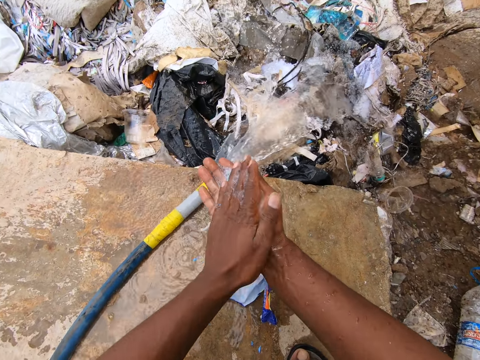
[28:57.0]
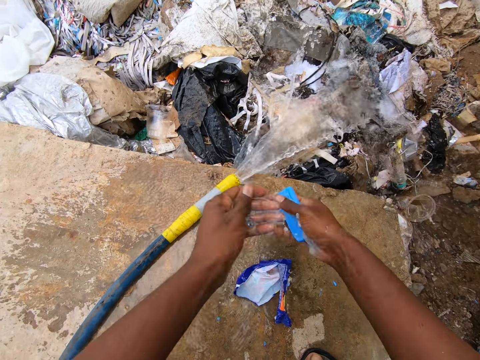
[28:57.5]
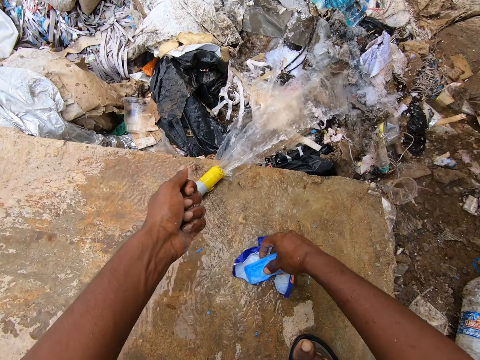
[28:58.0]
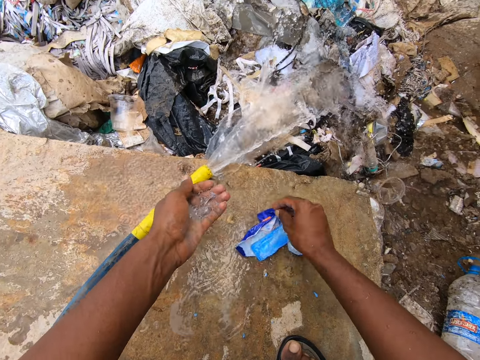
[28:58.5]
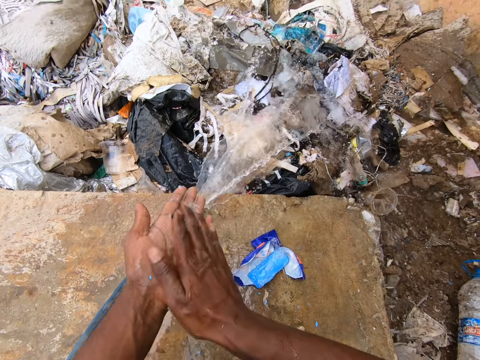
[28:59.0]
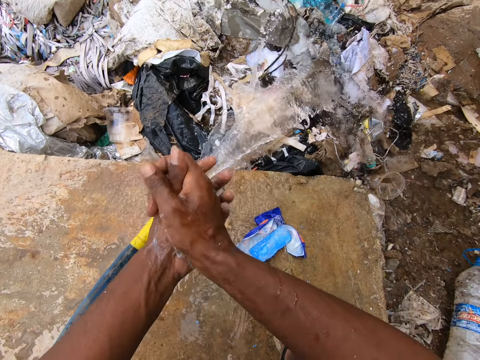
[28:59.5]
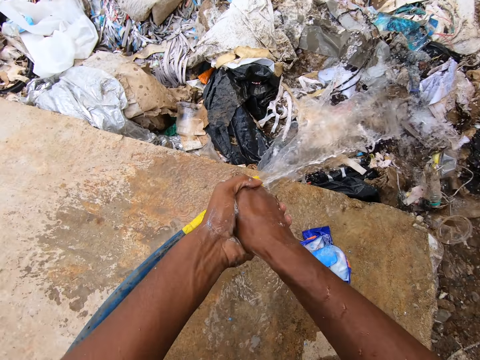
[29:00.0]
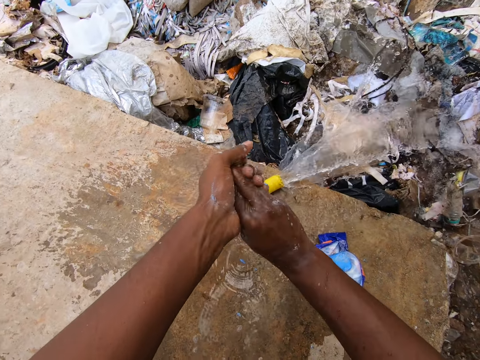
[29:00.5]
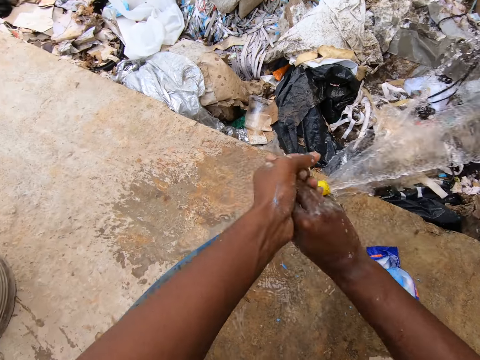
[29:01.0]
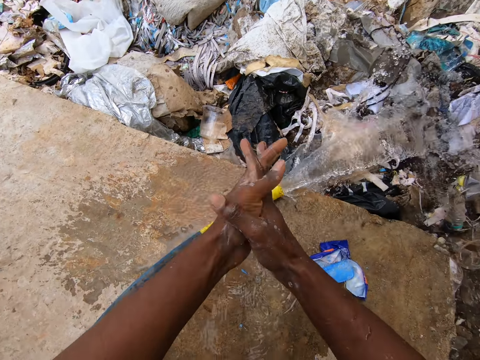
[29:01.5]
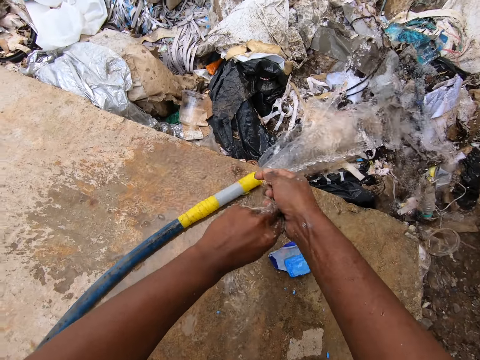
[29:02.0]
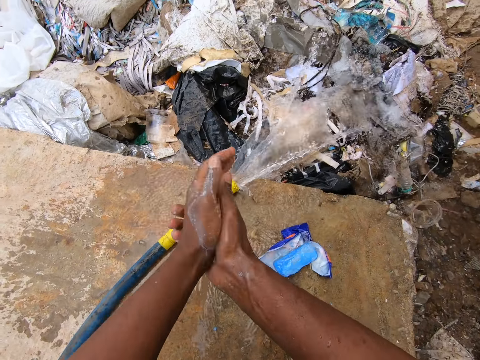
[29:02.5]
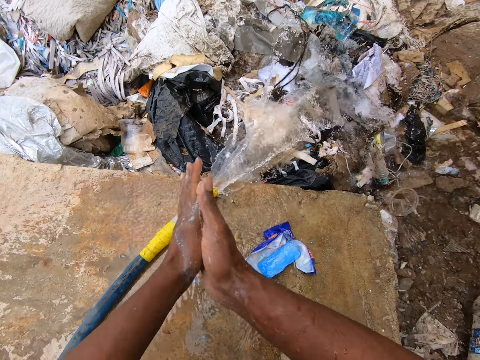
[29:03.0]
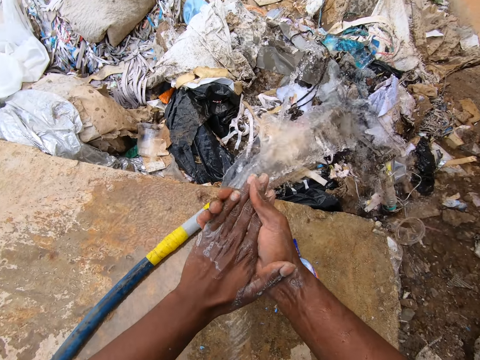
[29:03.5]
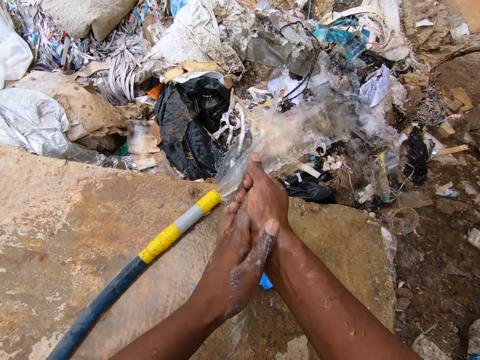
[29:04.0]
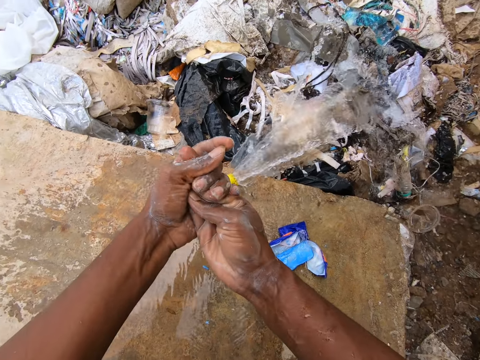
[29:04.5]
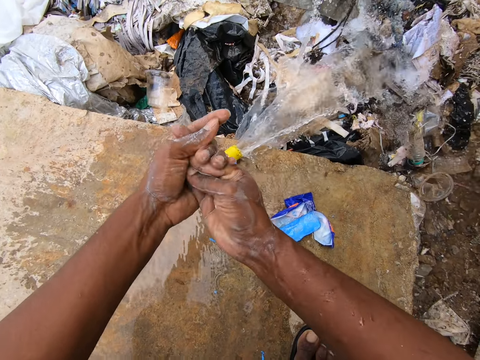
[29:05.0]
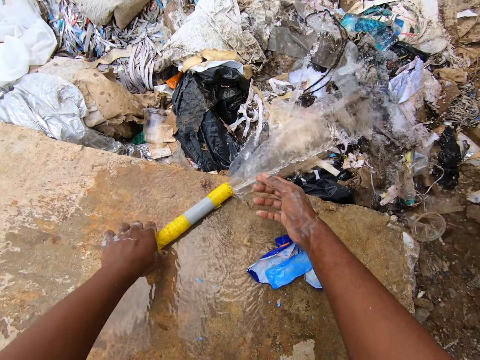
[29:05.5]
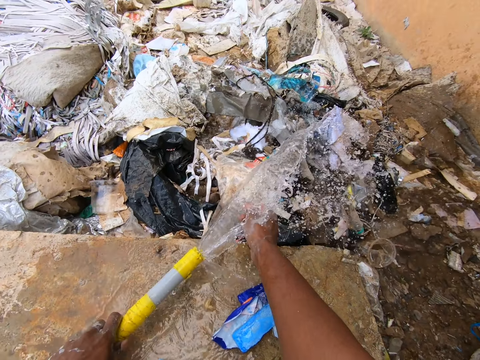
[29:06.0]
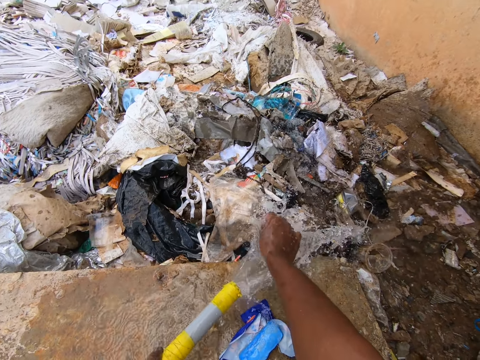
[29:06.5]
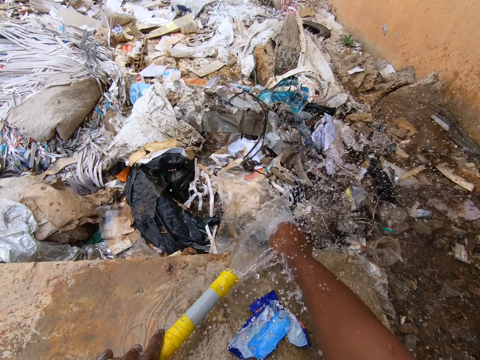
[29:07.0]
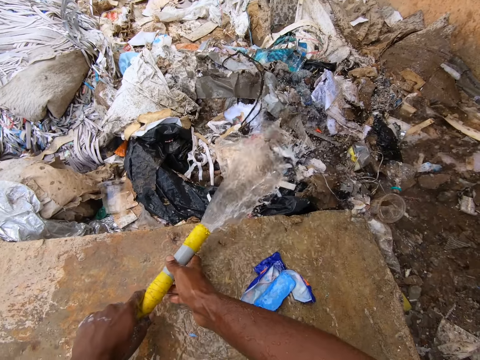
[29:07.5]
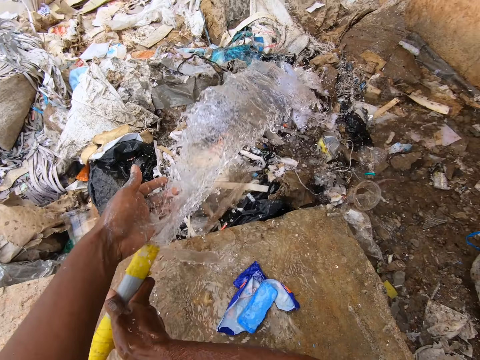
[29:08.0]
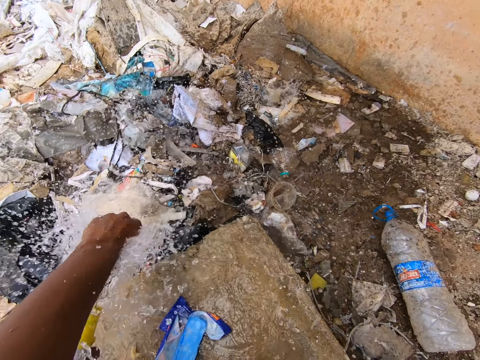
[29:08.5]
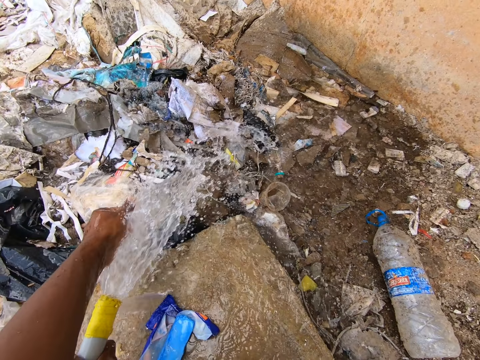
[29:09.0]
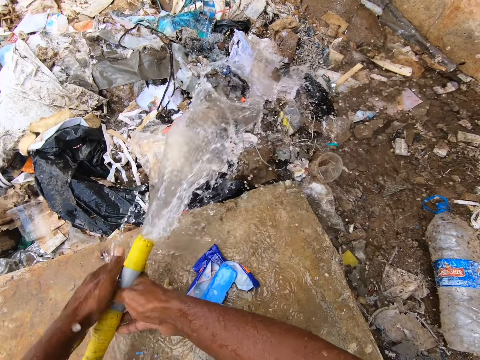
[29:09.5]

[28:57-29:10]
The camera wearer puts the bar soap down on the packet. He rubs his hands against each other. He picks up the water pipe with the left hand. He rinses the right hand with running water. He holds the water pipe with the right hand. He rinses the left hand with running water.

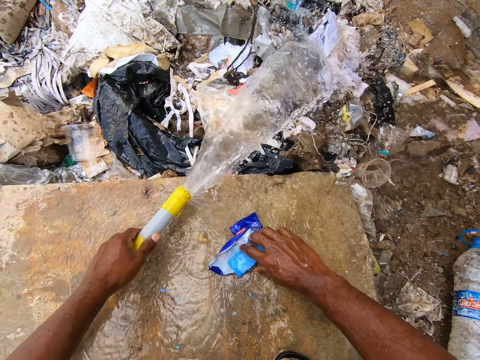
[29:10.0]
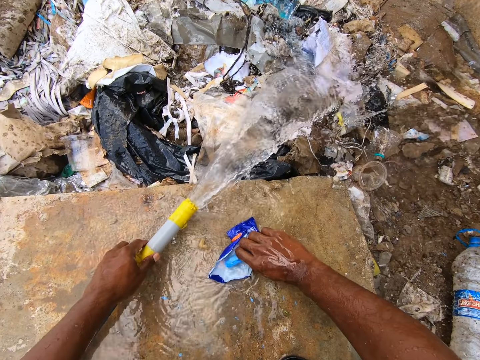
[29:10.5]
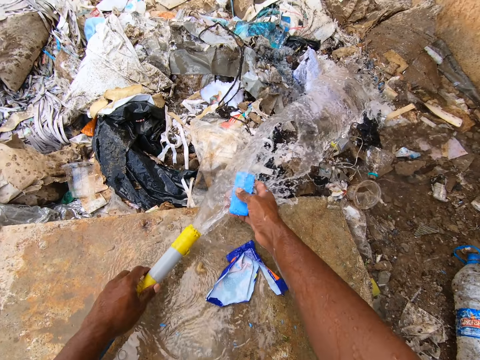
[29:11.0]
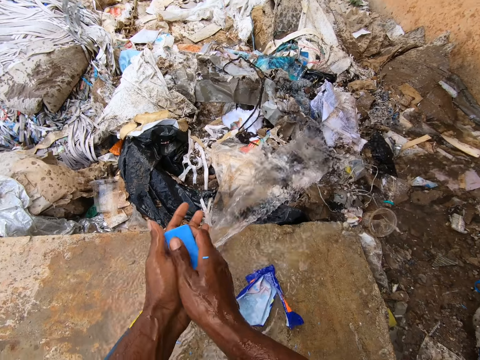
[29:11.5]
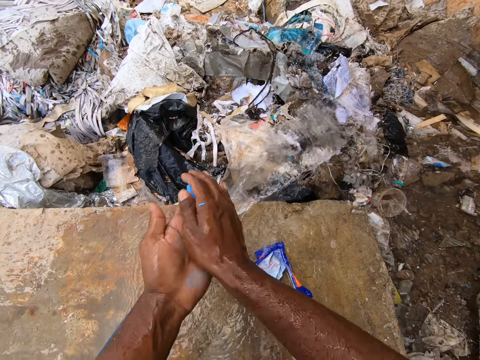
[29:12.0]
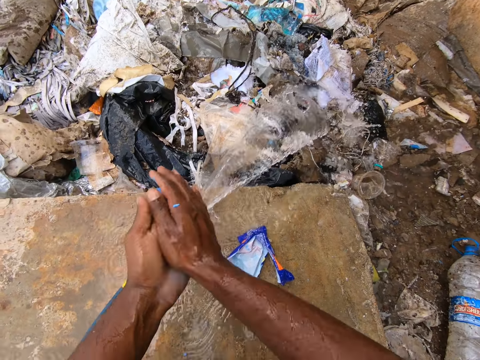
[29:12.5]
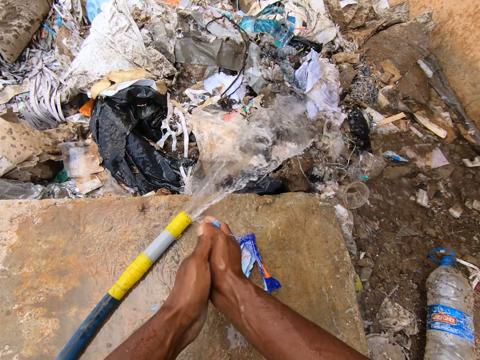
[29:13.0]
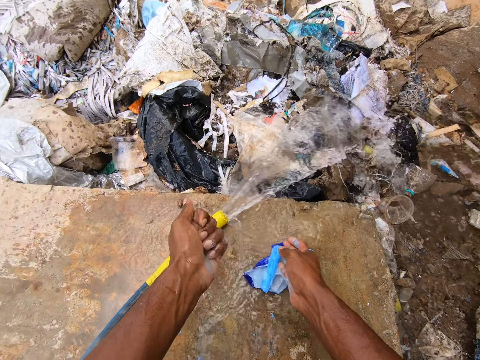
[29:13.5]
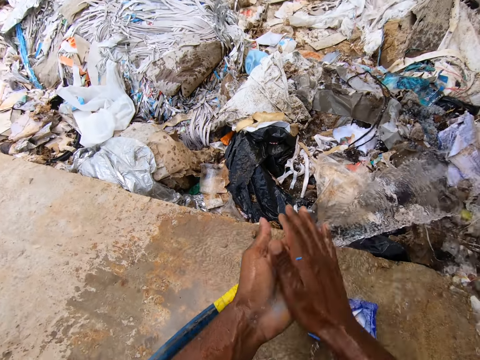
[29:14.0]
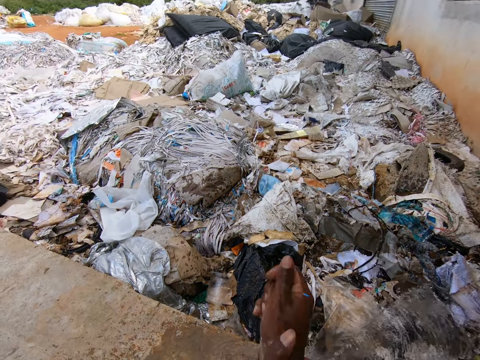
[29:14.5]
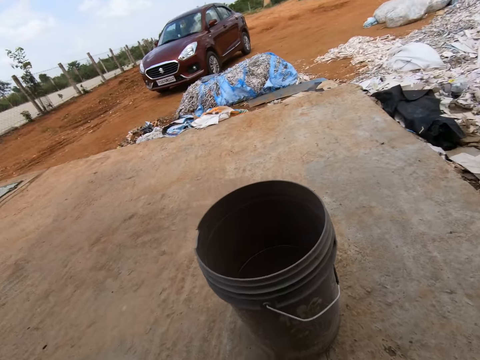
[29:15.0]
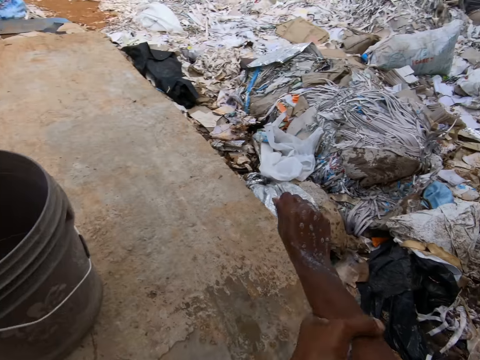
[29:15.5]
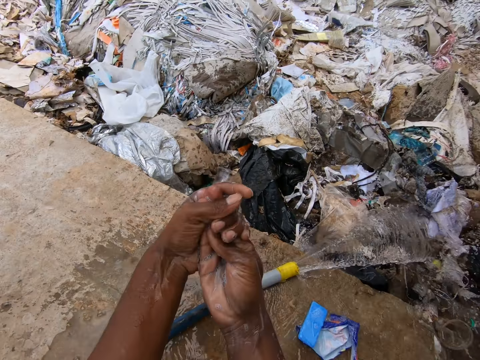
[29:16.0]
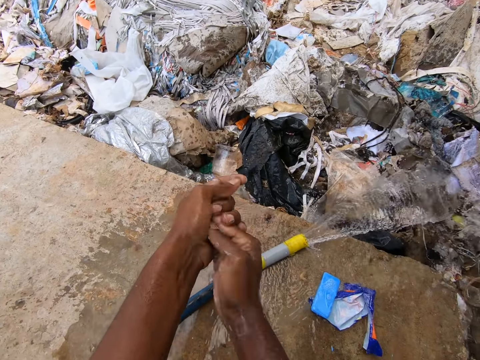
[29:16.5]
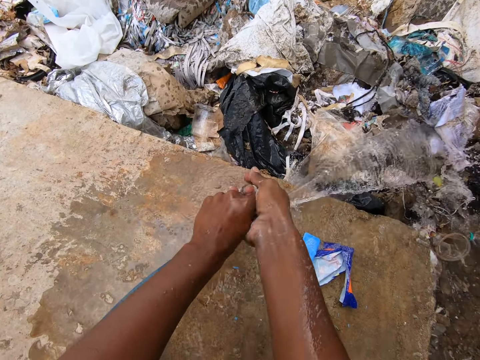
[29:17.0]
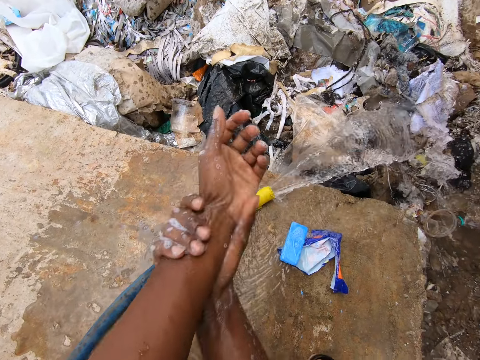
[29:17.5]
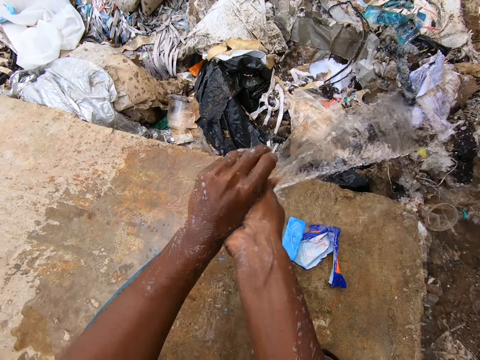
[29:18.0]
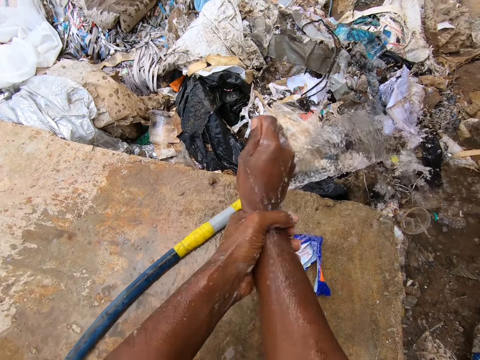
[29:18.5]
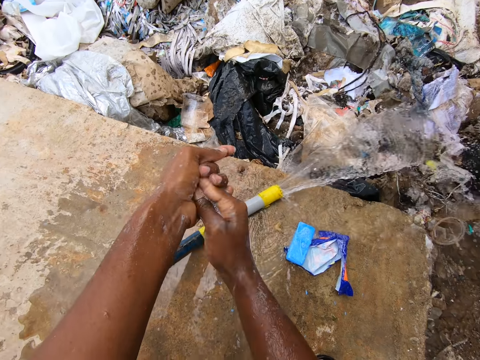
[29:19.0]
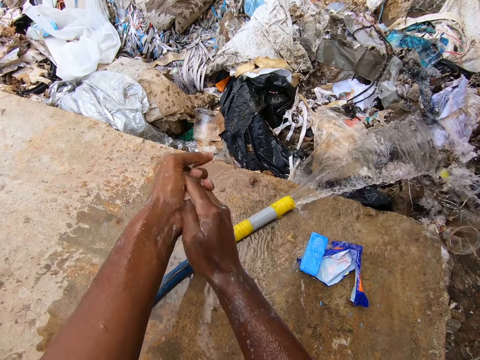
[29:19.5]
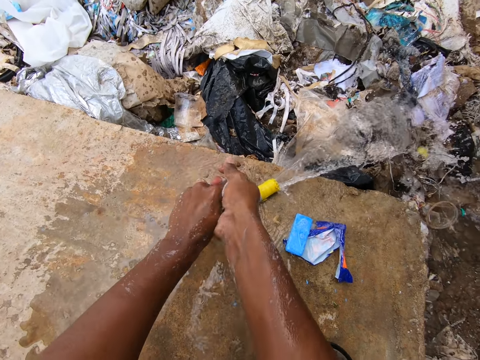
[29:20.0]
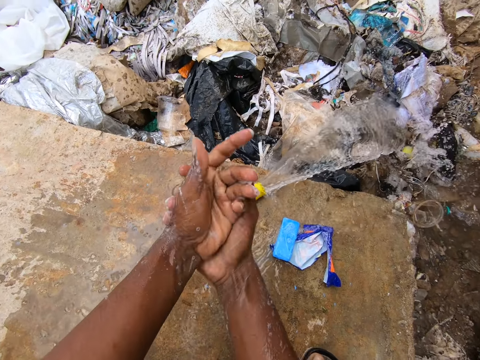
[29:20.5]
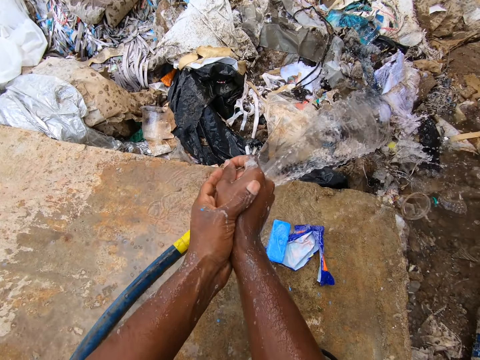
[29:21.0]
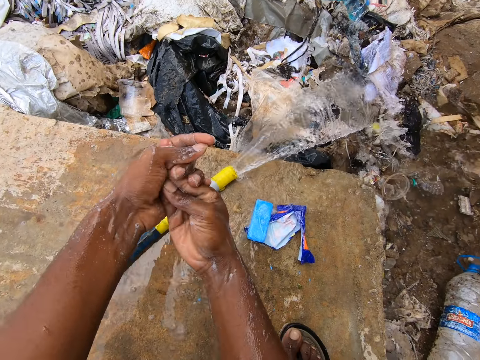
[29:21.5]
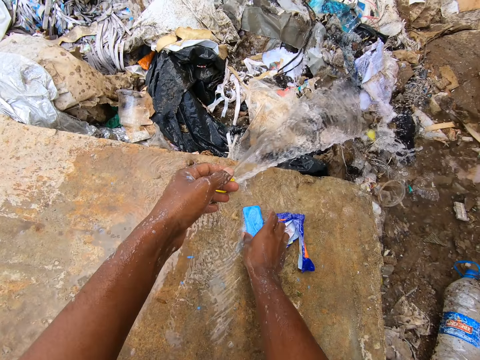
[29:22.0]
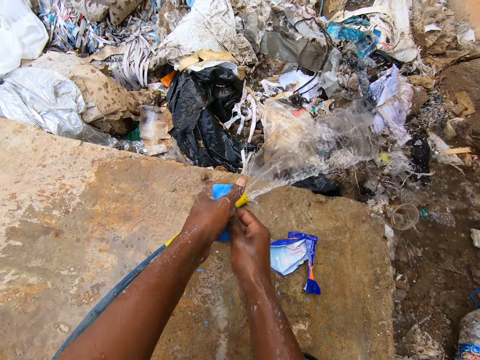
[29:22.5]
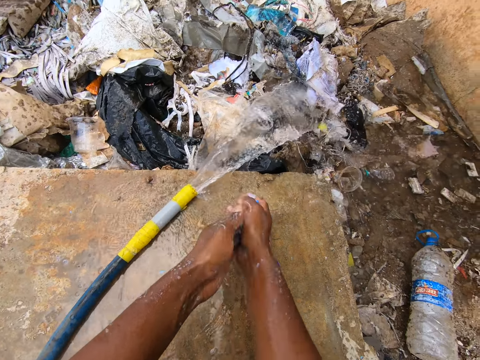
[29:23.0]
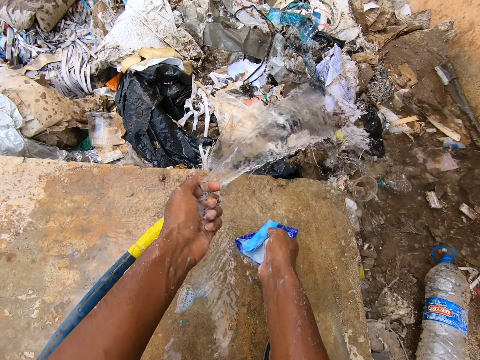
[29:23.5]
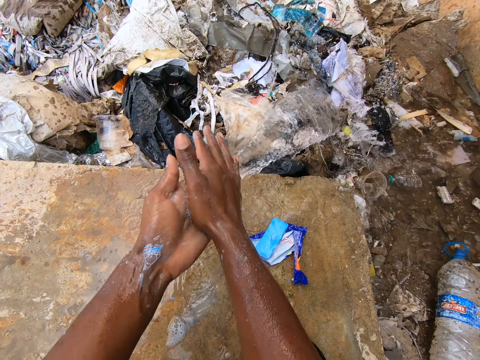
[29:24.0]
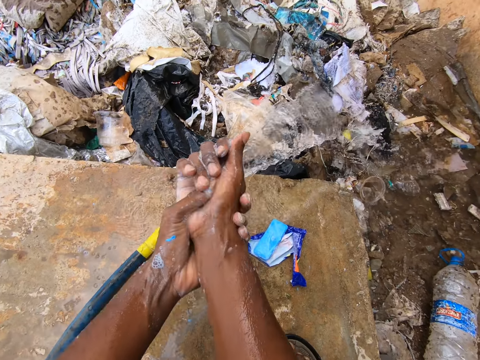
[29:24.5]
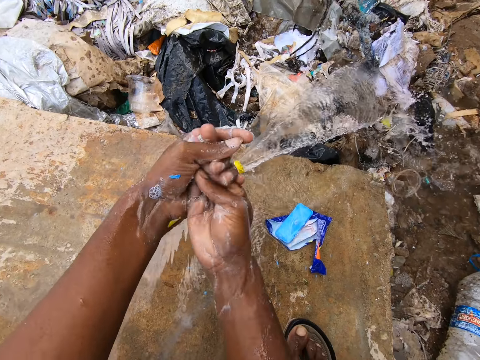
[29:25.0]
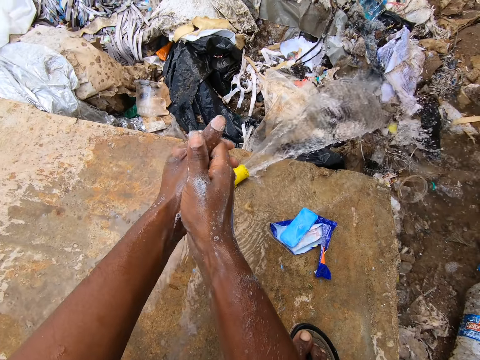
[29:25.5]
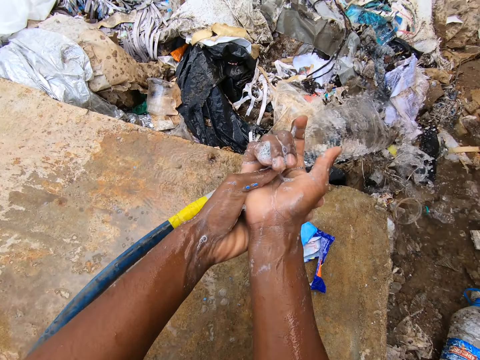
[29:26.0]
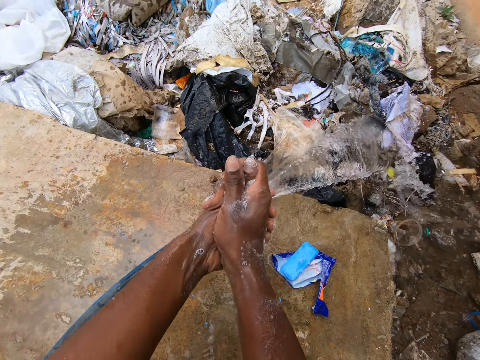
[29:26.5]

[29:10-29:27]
The camera wearer holds the water pipe with the left hand. He picks the bar soap. He applies running water to the bar soap. He puts the water pipe down. He rubs his hands with the soap. He applies the soap on his hands. He holds the soap with the right hand. He puts the soap on the packet. He drops the soap to the ground. He rubs his hands against each other. He looks around. He rubs his hands against each other. He picks up the soap with the right hand. He rubs his hands with the soap. He applies the soap on his hands. He puts the soap on the packet. He drops the soap to the ground. He rubs his hands against each other.
